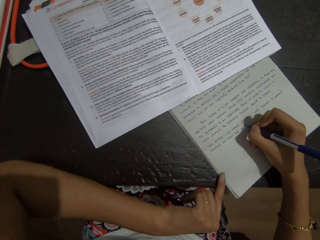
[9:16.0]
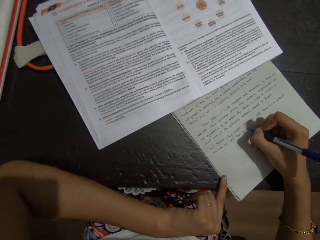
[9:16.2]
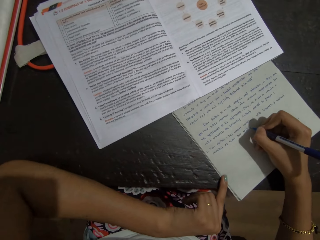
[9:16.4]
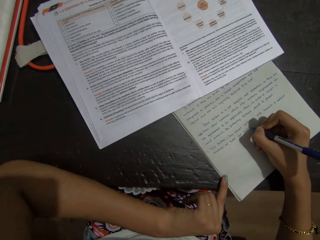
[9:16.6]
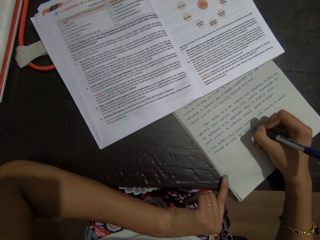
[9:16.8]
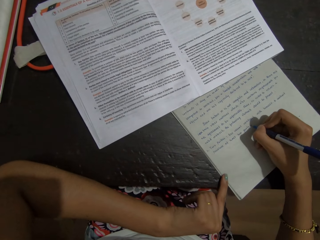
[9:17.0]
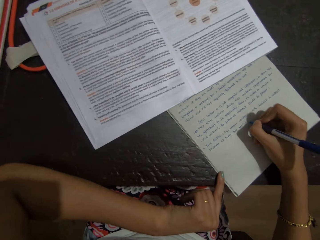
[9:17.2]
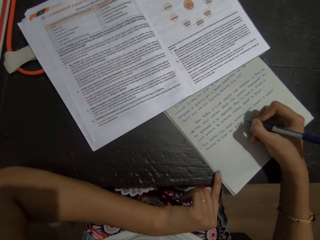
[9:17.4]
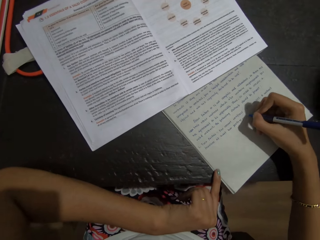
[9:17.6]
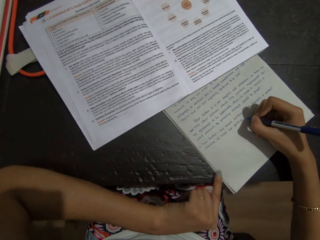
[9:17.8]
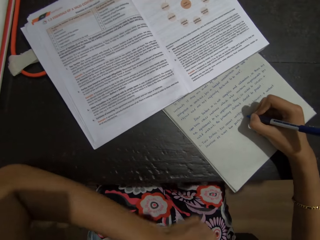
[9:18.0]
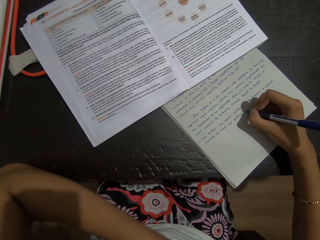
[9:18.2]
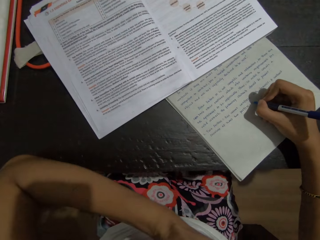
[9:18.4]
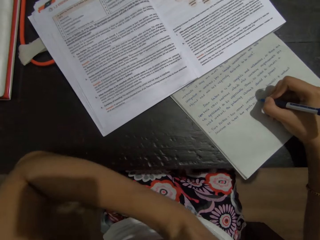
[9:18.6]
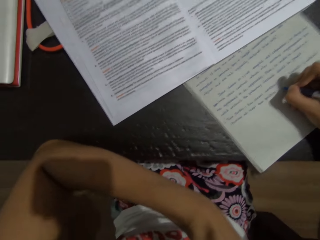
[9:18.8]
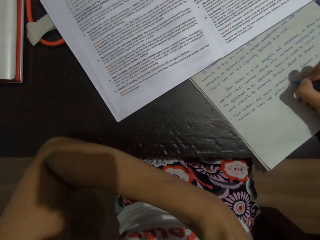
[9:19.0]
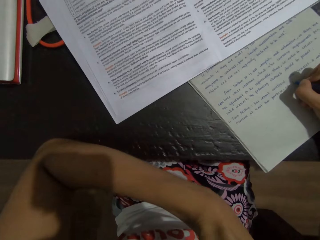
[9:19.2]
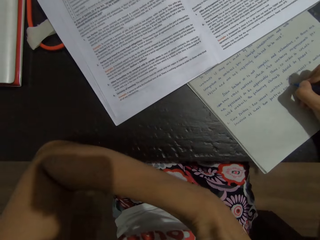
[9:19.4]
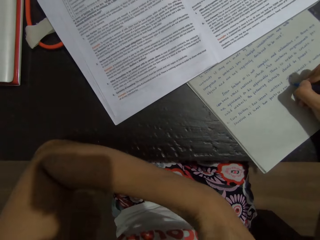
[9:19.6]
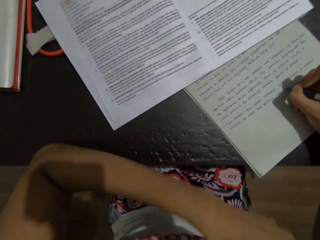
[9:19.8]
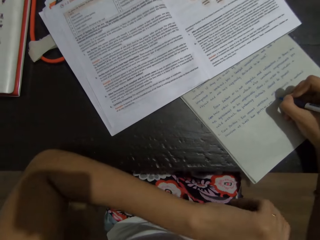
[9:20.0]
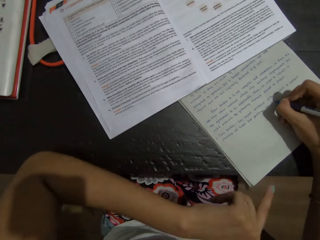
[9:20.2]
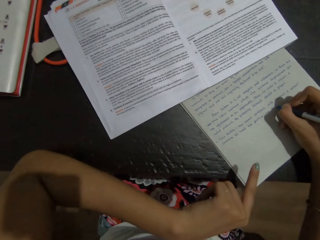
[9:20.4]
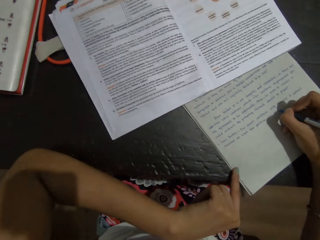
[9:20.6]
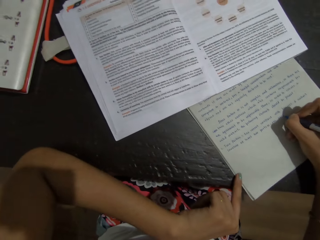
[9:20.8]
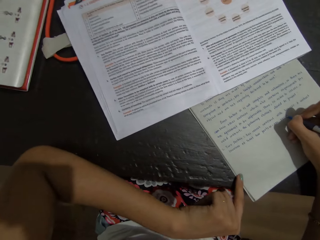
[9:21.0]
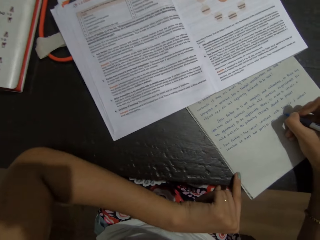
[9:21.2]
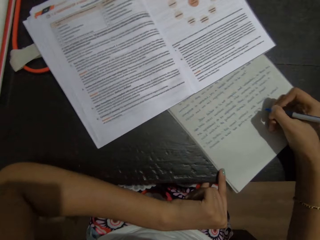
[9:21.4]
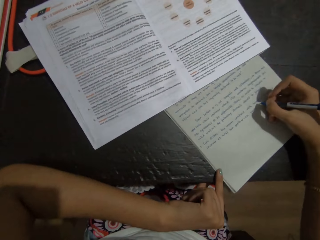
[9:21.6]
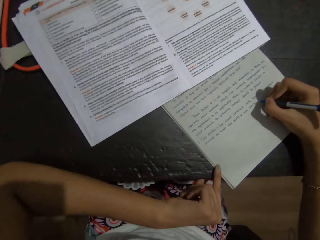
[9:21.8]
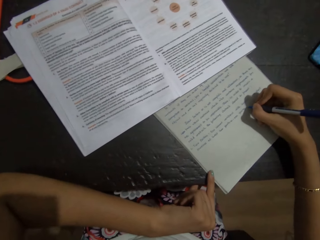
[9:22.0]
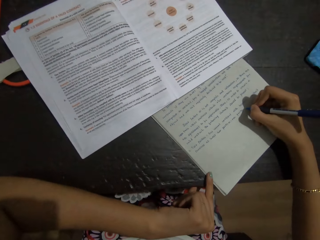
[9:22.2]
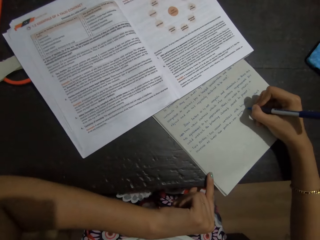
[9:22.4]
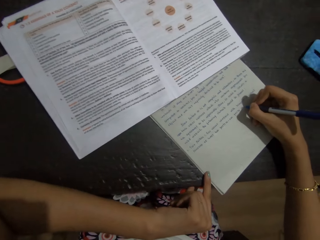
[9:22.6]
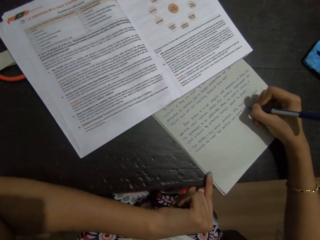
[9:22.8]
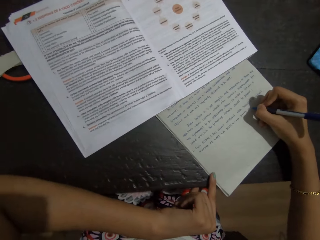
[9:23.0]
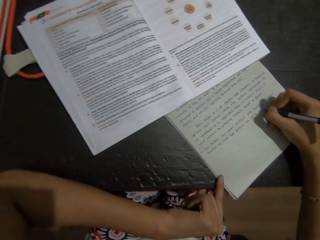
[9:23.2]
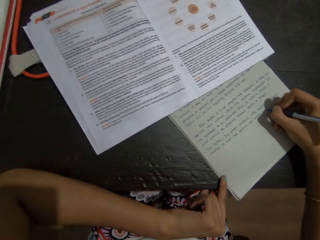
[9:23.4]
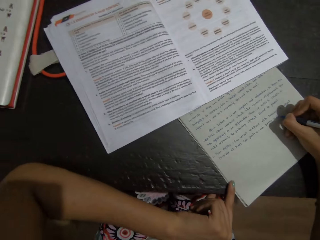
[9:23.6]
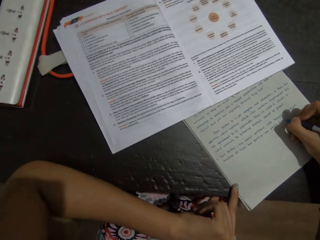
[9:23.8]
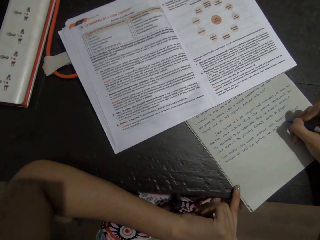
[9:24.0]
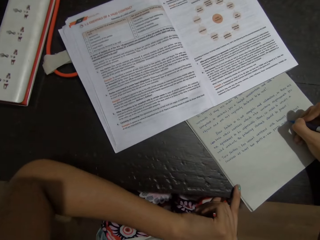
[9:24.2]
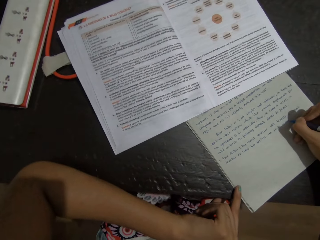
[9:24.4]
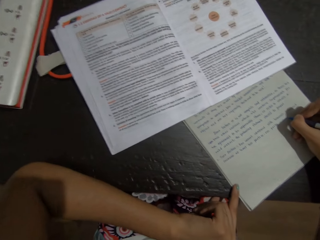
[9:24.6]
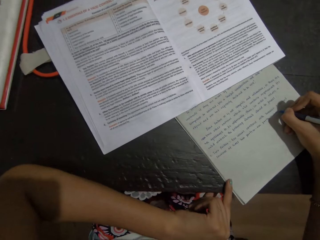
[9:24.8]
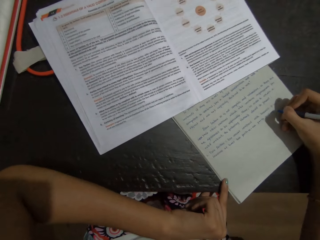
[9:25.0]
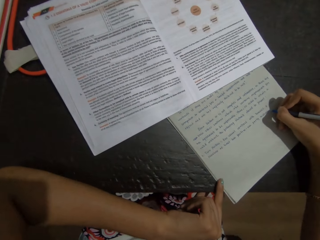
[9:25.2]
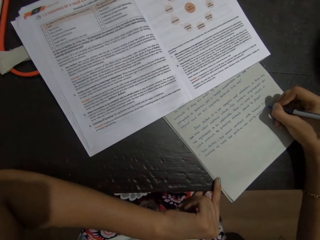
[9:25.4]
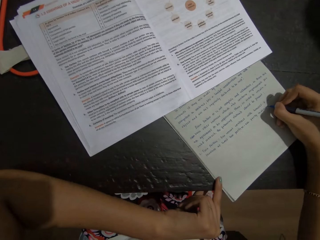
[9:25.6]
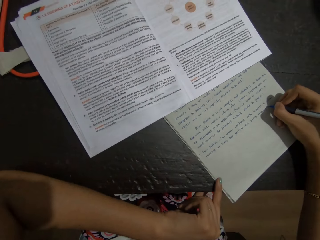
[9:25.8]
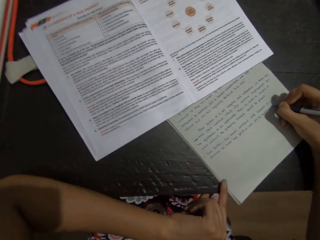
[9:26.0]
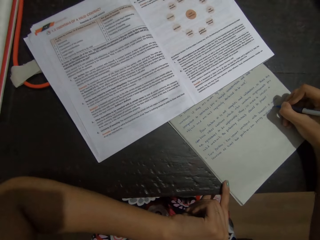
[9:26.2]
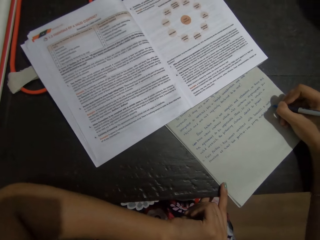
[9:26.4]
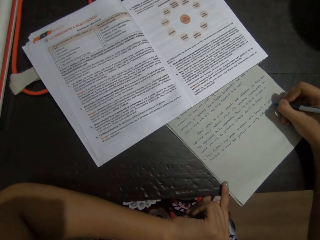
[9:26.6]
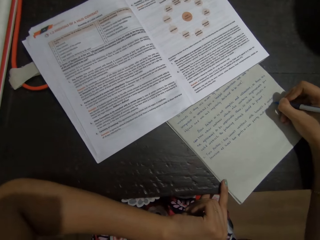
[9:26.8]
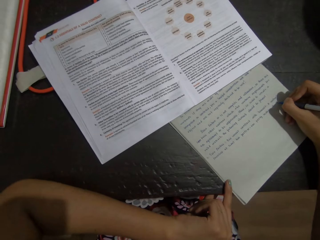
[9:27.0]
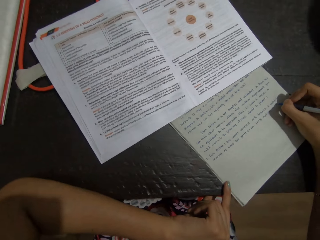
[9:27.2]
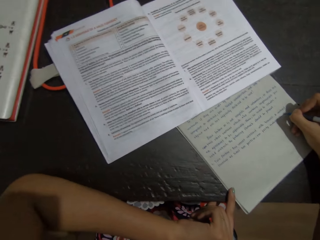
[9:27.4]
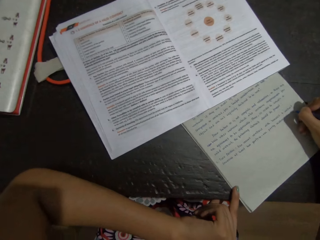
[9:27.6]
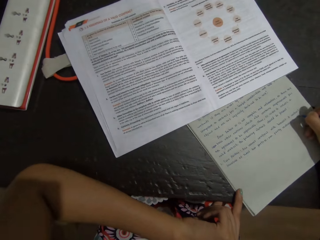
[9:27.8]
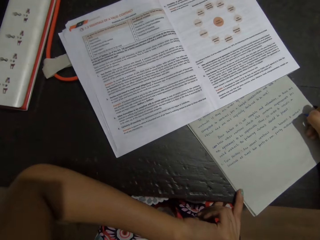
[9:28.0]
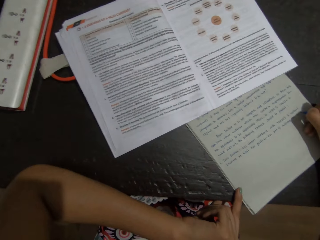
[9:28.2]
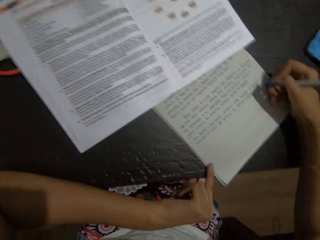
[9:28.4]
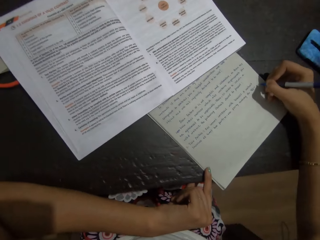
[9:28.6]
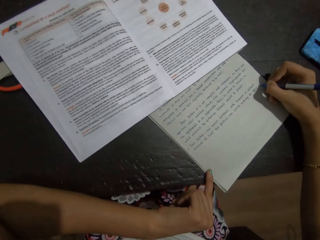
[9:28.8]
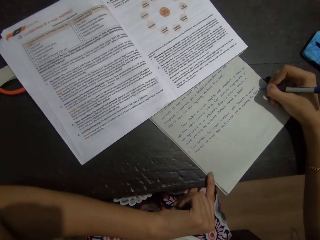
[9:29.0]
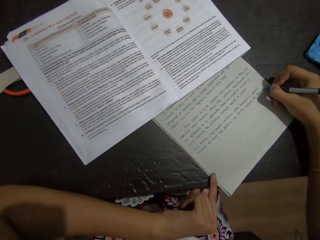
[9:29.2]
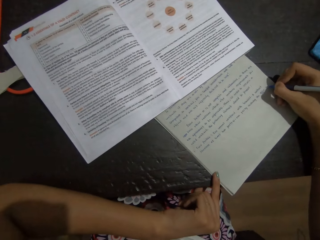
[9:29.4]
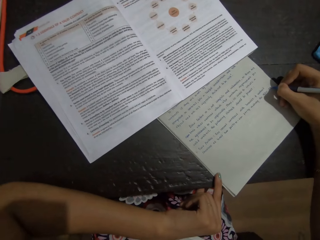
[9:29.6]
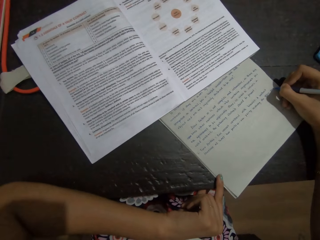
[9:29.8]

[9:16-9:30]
The camera wearer looks at the book. They move their hand, touch their mouth with the left hand, and write on the book using a pen in the right hand.

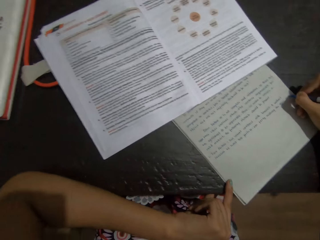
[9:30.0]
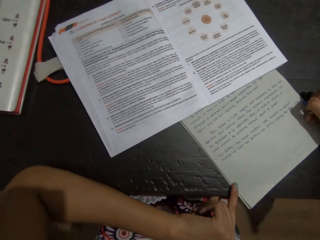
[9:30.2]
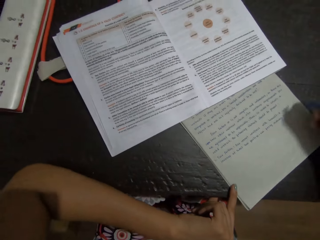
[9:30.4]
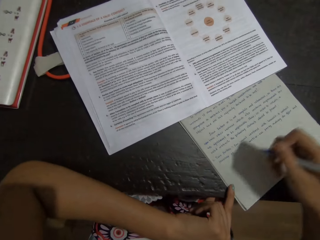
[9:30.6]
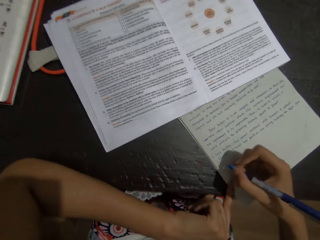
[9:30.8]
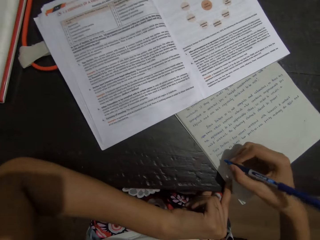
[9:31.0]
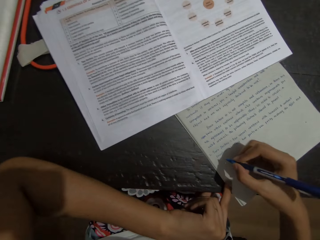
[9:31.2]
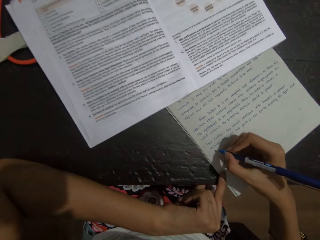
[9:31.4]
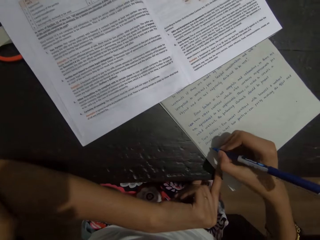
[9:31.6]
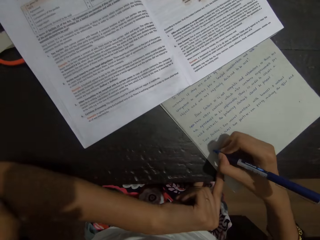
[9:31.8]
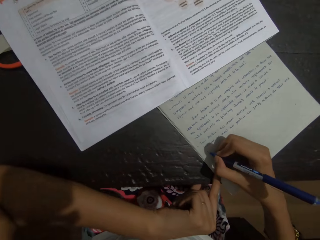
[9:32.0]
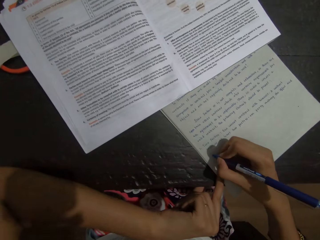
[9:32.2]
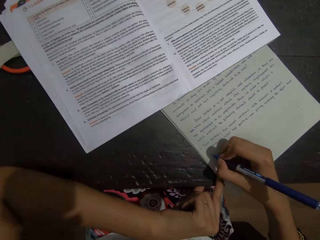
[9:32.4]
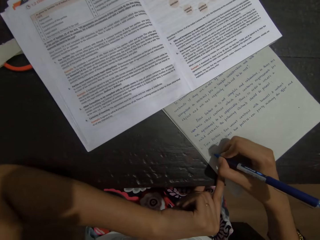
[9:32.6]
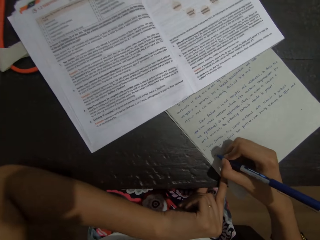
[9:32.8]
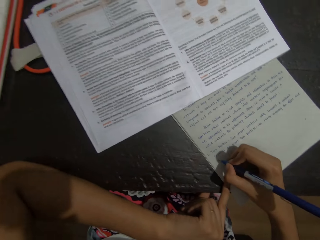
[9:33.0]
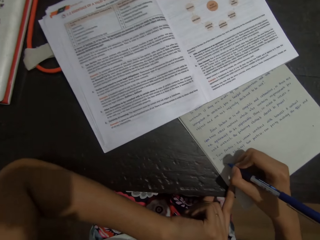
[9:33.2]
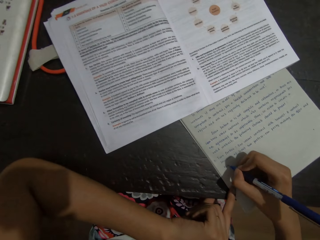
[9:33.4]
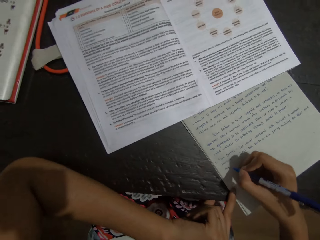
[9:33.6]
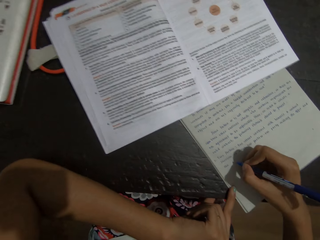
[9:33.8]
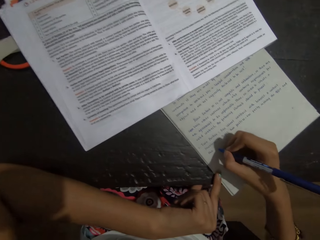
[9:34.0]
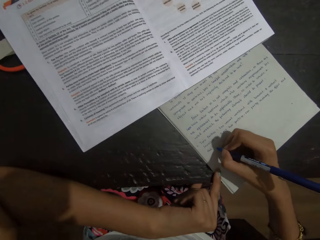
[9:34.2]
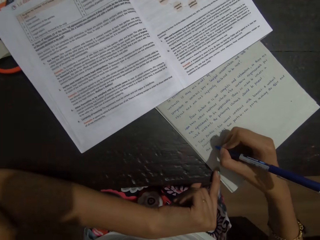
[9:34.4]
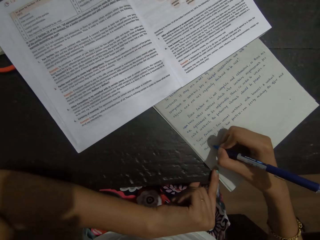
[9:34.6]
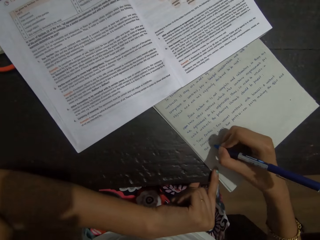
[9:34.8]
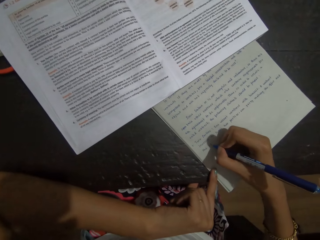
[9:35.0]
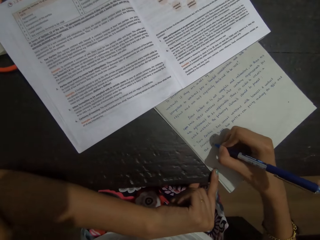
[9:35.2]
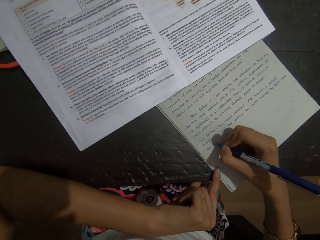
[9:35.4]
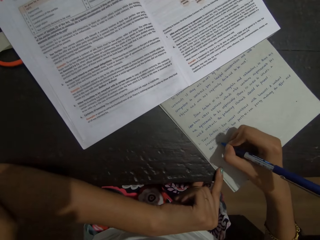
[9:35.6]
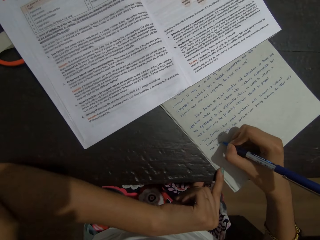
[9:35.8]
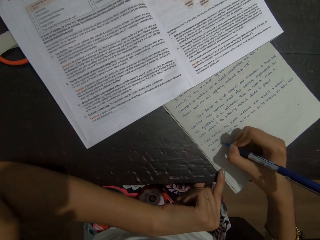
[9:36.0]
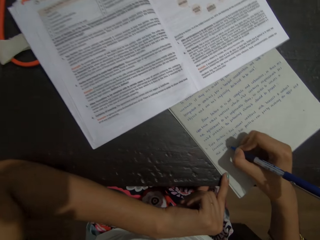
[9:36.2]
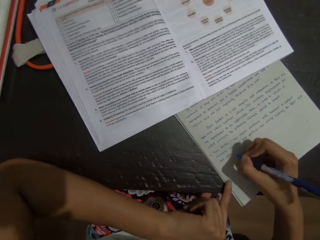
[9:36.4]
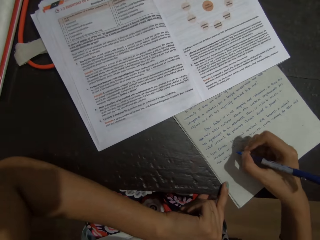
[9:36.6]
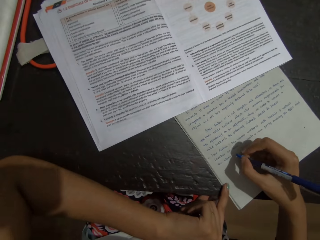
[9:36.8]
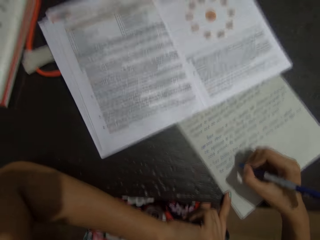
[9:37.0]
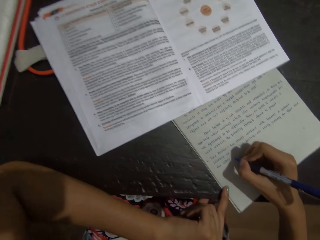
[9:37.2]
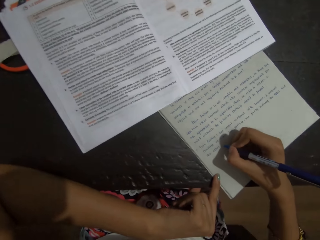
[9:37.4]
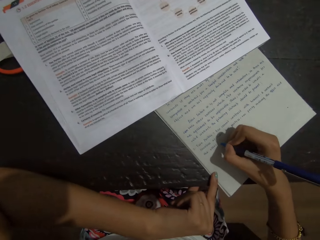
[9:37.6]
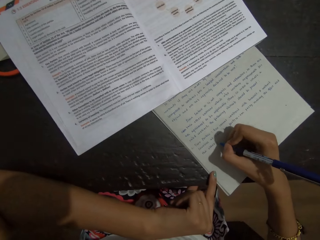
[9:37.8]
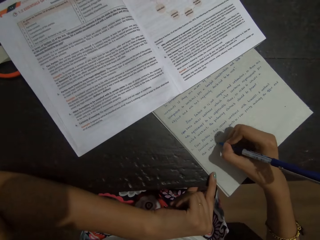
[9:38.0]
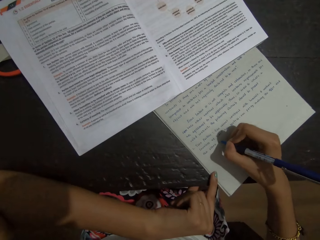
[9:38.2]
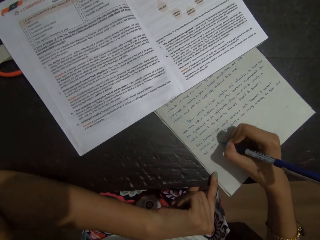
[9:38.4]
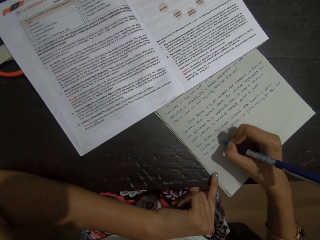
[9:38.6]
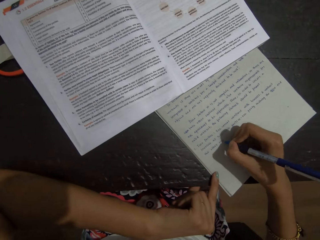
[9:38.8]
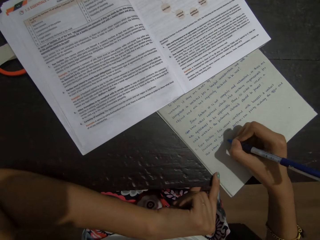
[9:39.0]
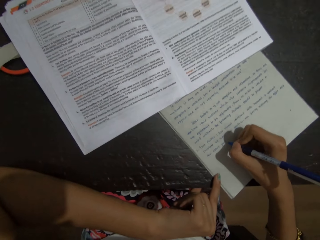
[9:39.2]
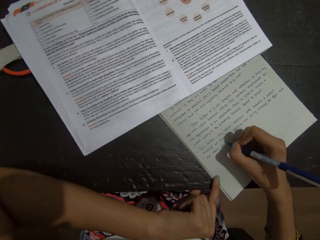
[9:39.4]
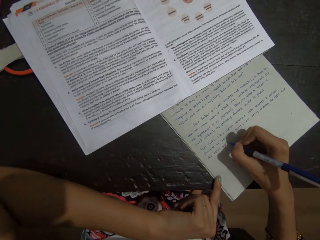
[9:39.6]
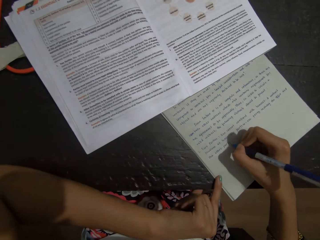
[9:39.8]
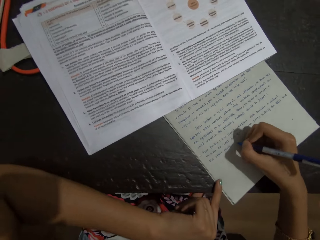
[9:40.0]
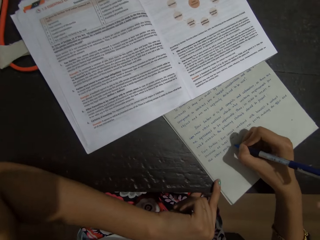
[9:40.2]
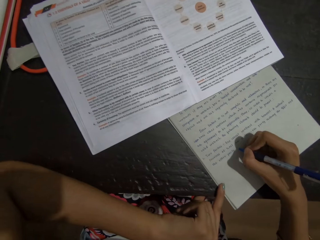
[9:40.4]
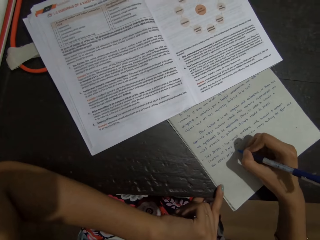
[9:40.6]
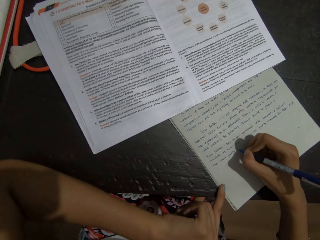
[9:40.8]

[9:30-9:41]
The camera wearer looks at the book. They write on the book using a pen in the right hand.
